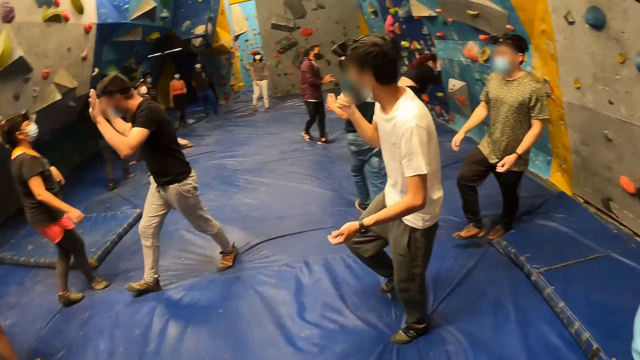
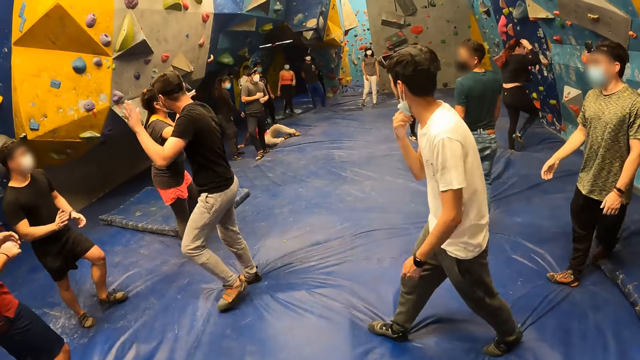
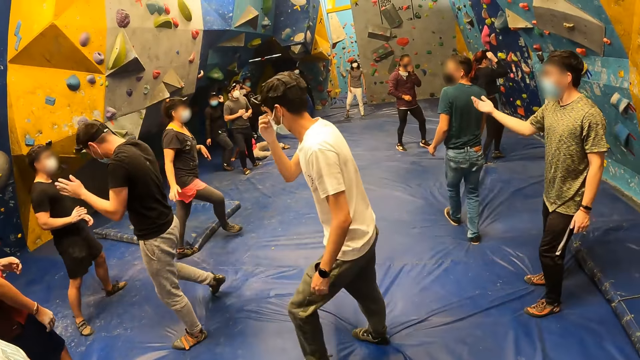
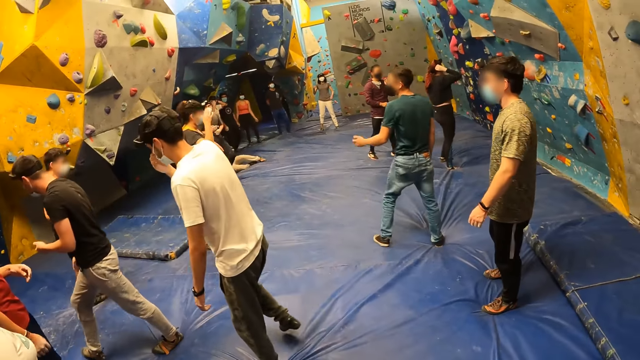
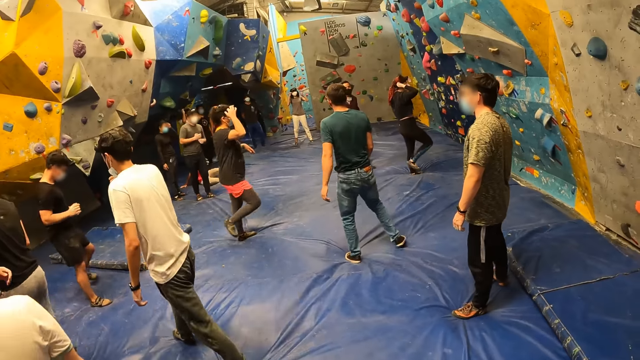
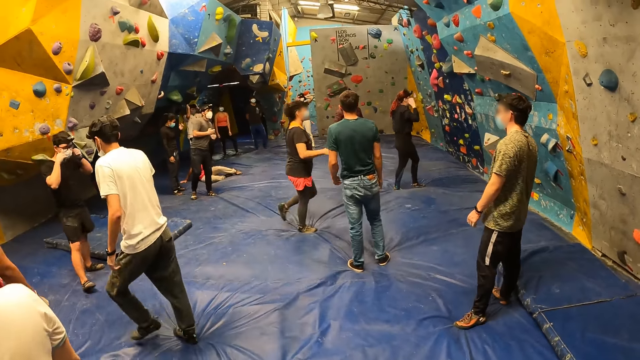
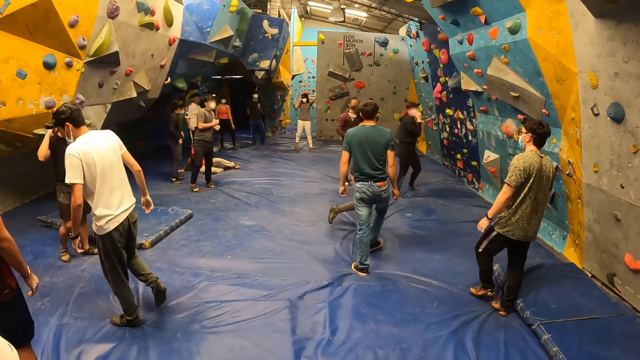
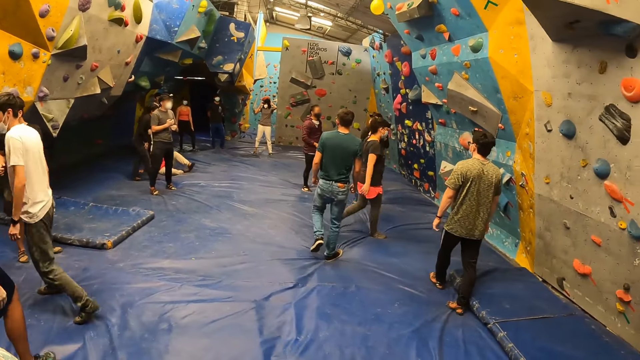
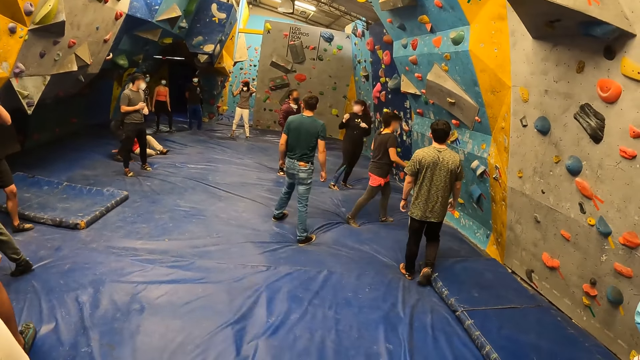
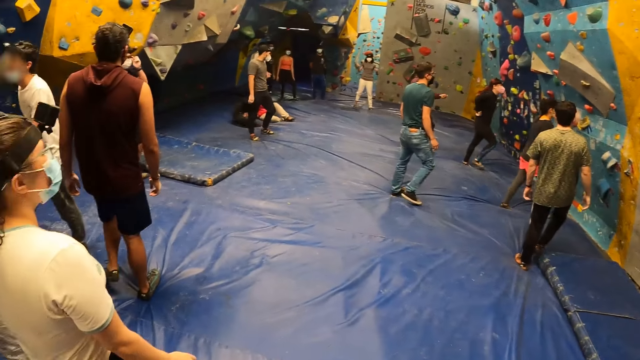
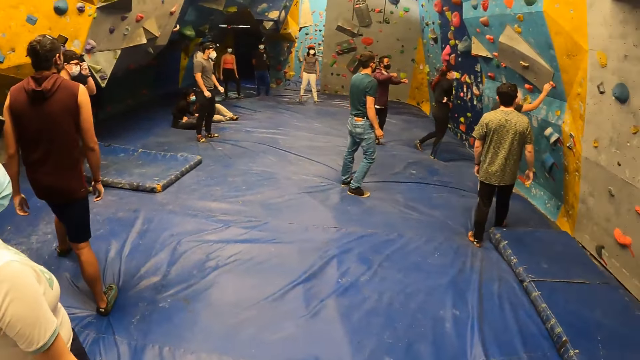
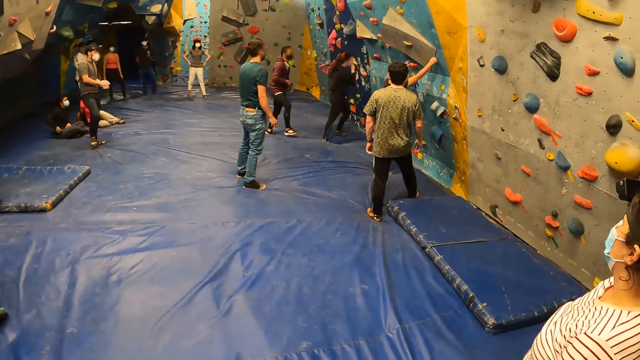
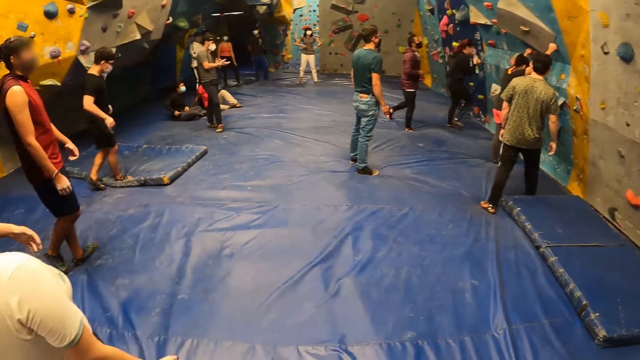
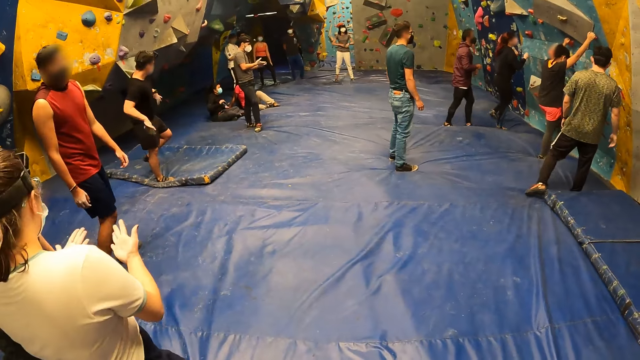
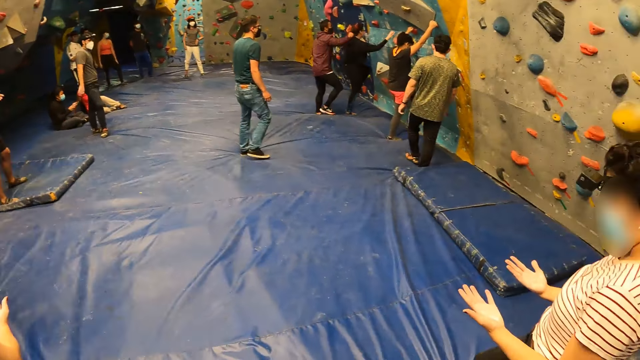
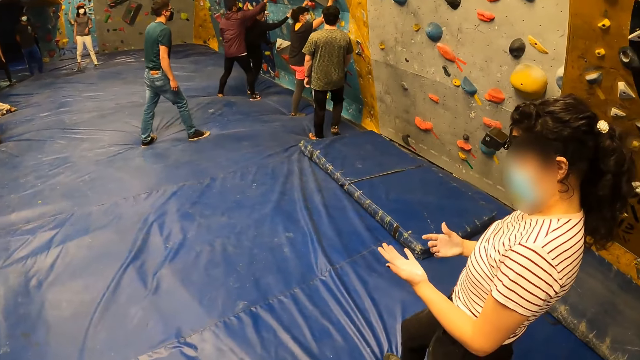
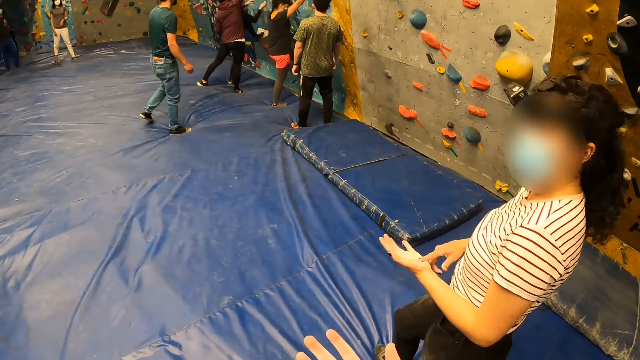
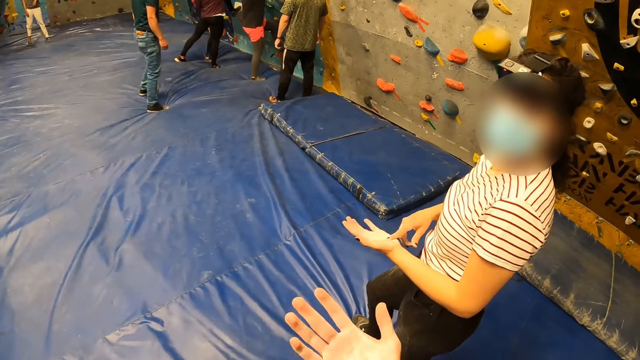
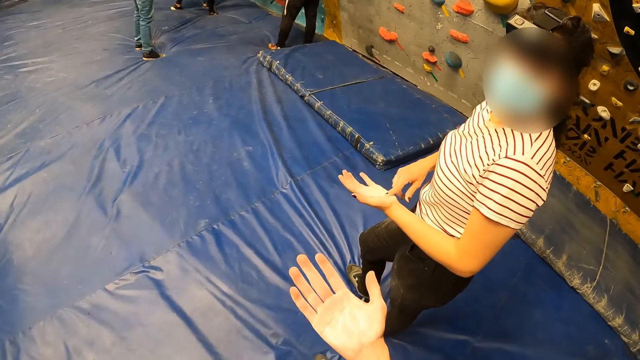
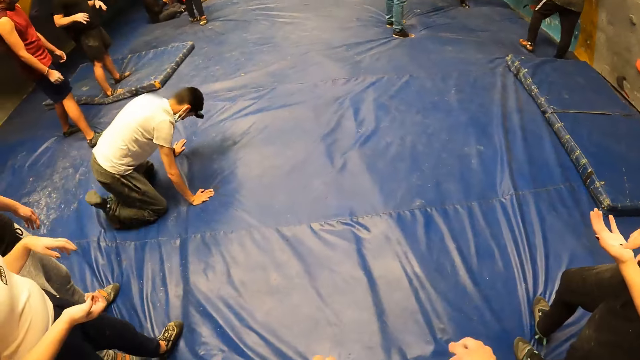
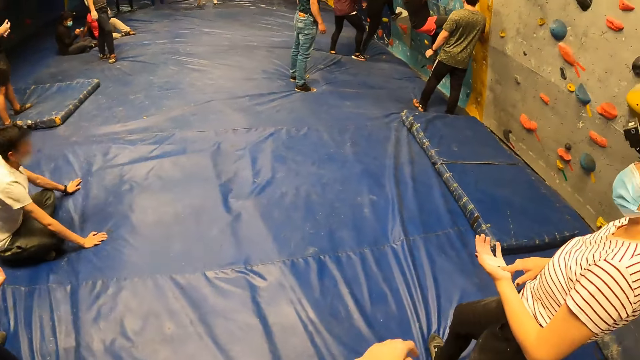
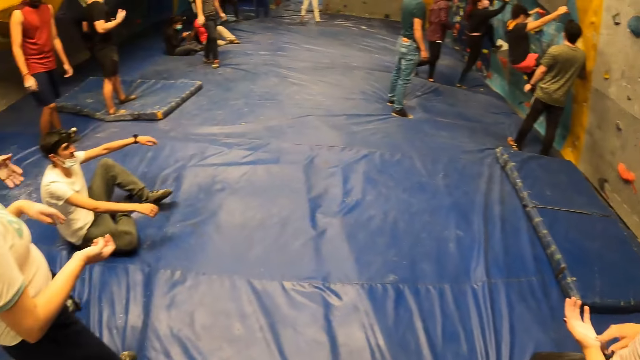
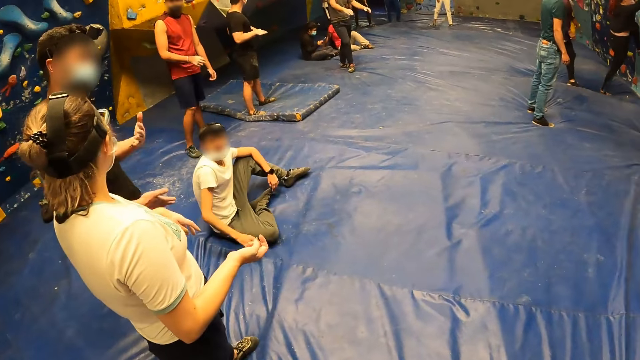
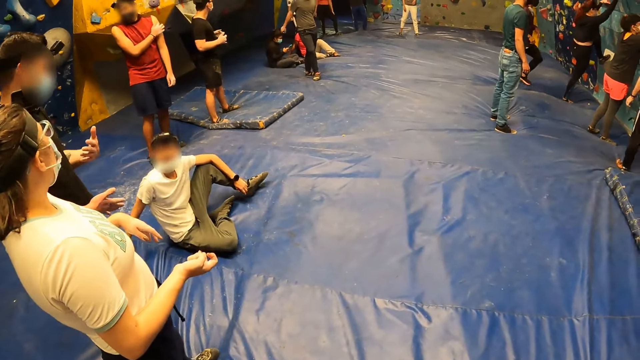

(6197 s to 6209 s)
The camera wearer stares at a lady. They converse with the lady.

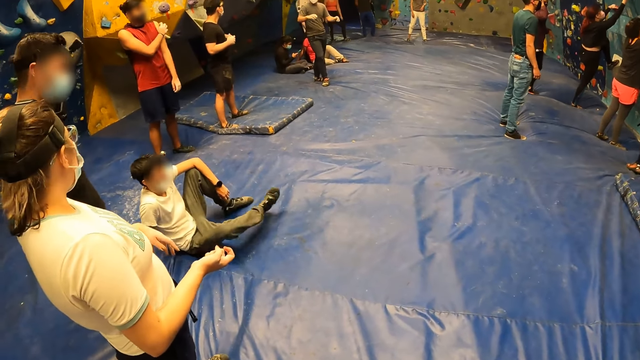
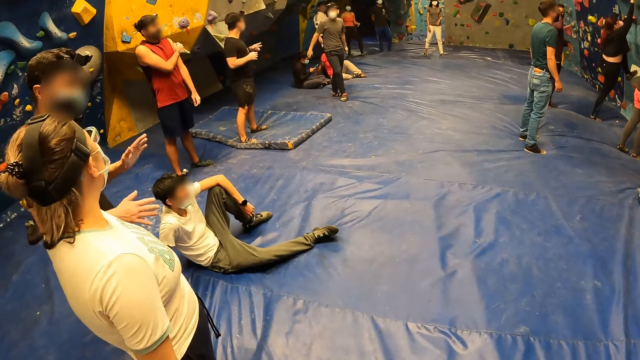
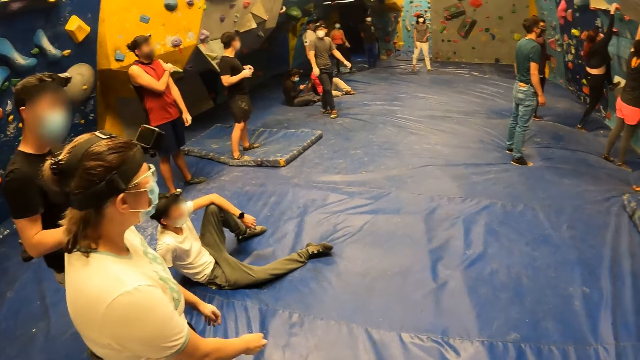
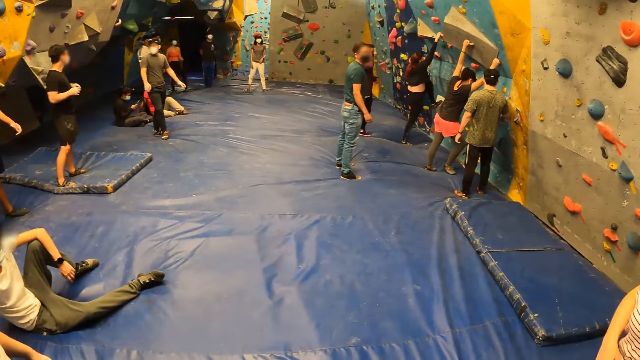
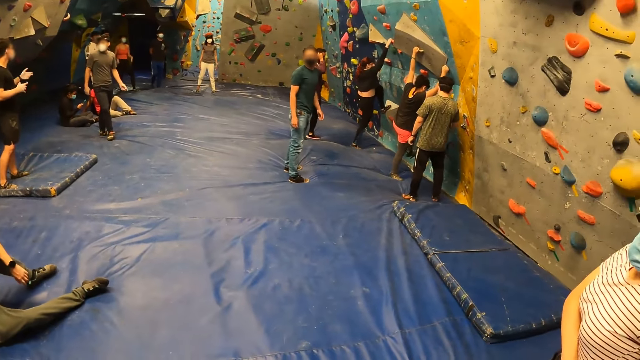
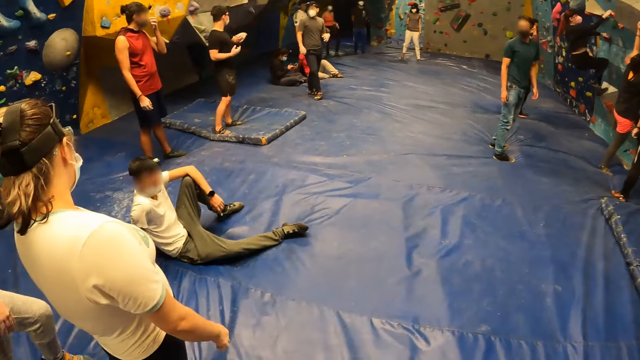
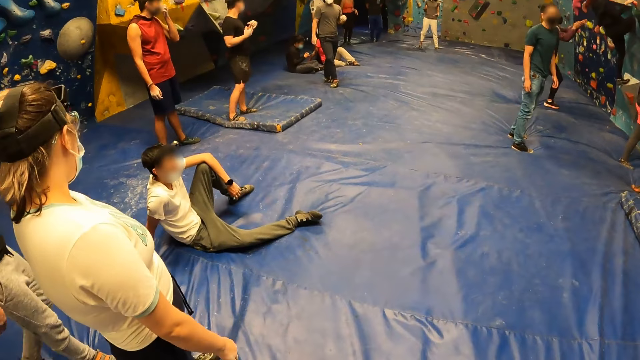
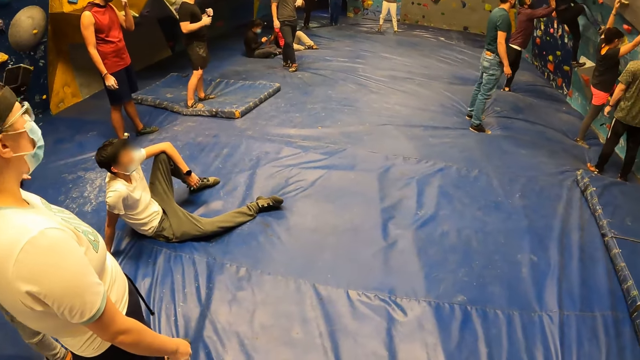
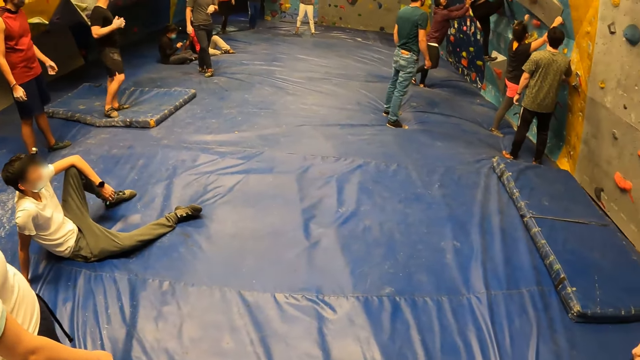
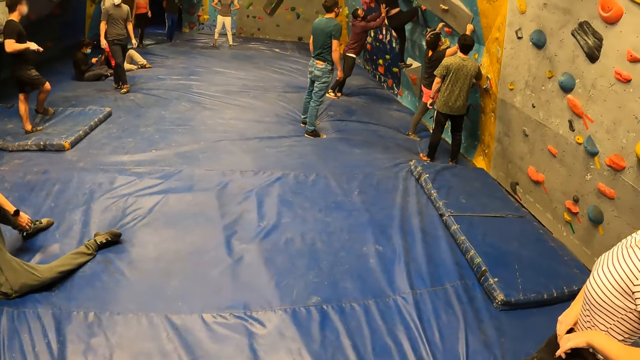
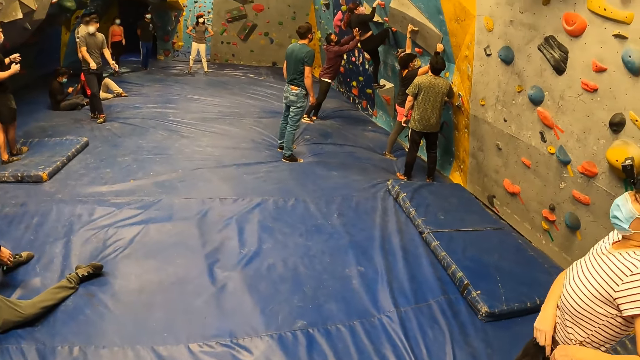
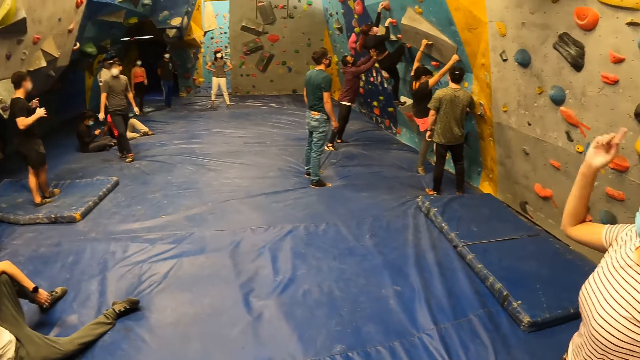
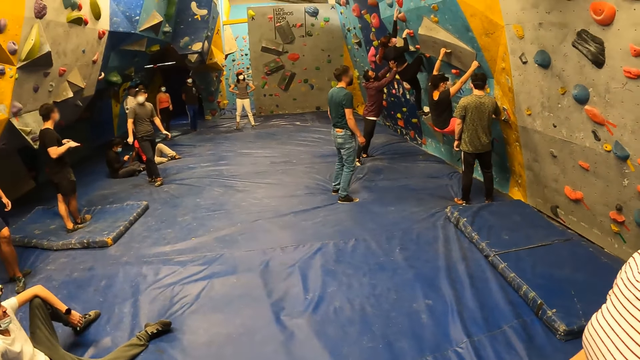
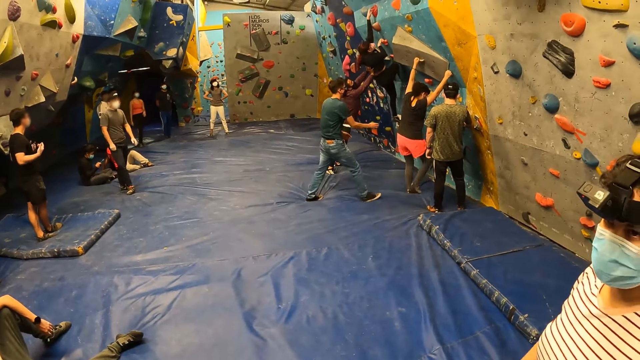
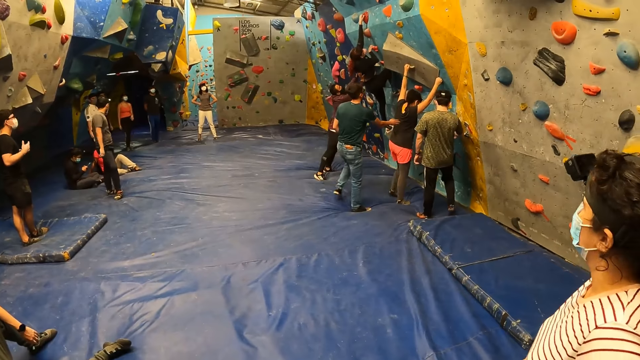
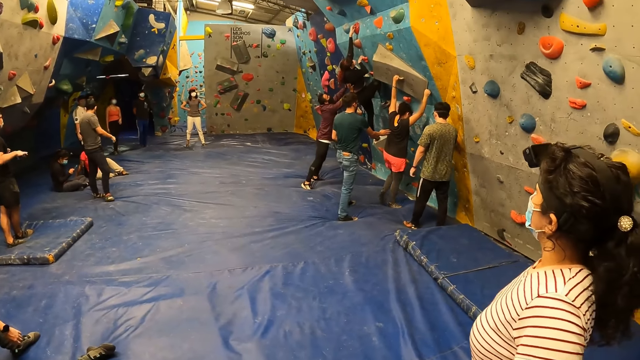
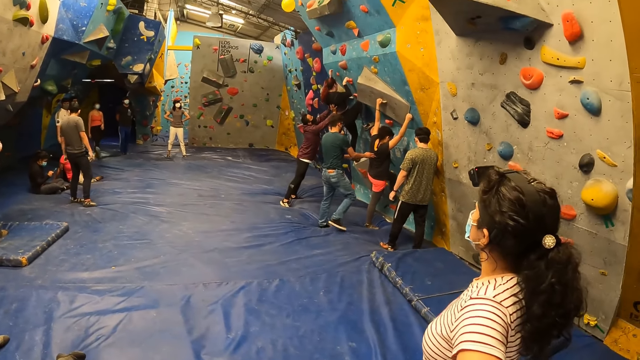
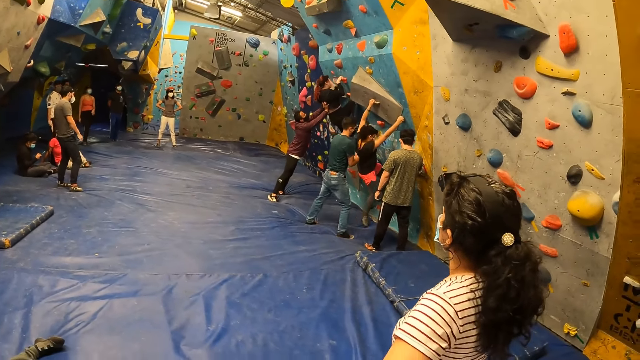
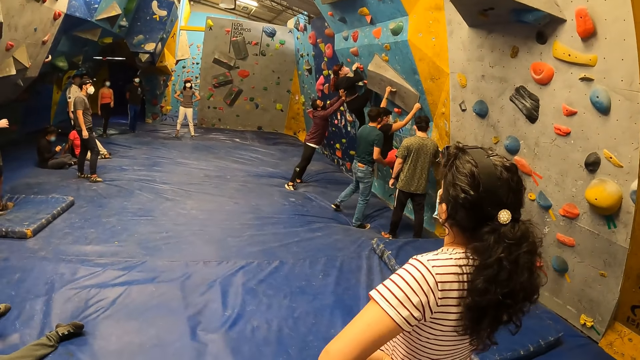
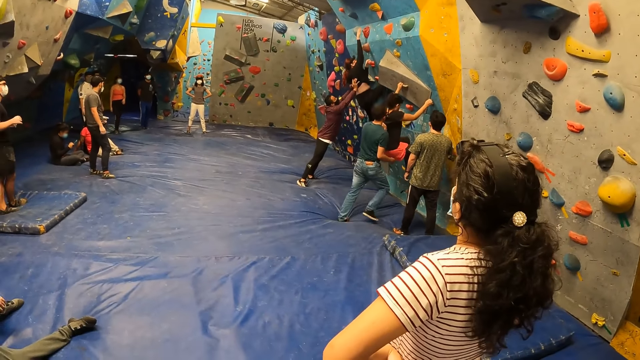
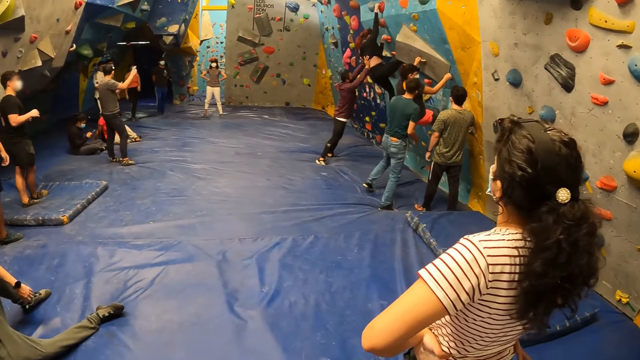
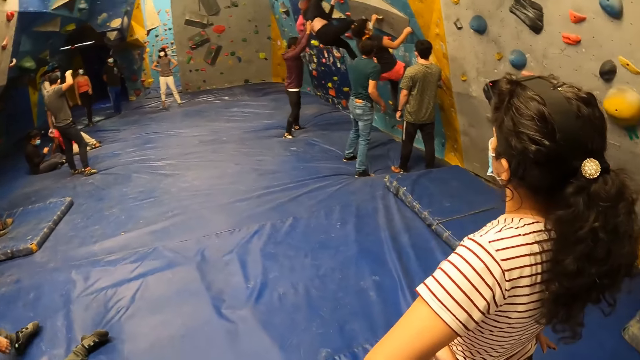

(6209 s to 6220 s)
The group of people climb the rock wall. The camera wearer looks around the boulder gym. They converse with a lady. They stare at a crowd.
